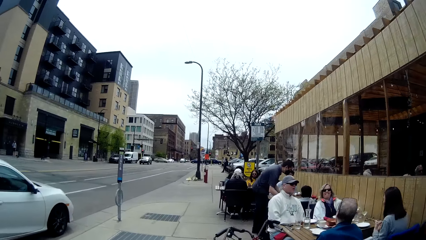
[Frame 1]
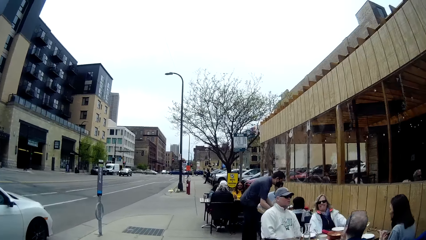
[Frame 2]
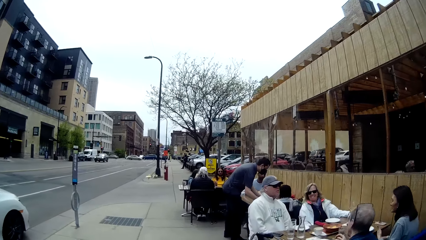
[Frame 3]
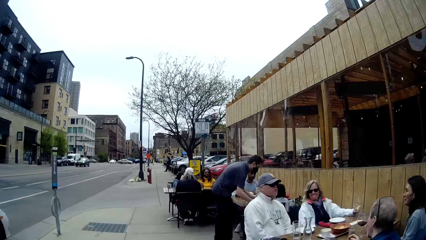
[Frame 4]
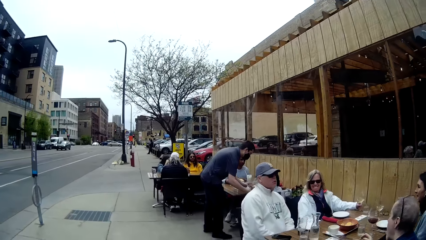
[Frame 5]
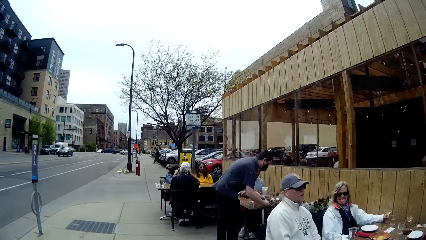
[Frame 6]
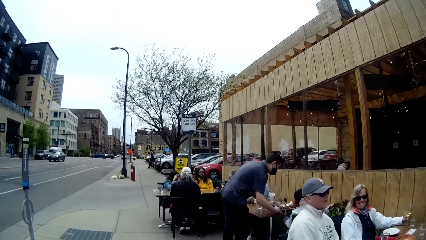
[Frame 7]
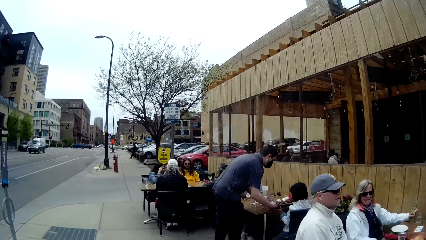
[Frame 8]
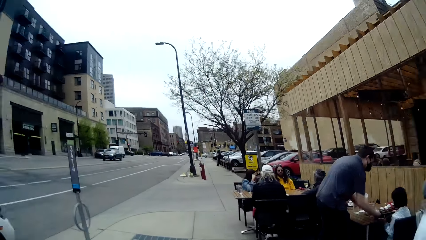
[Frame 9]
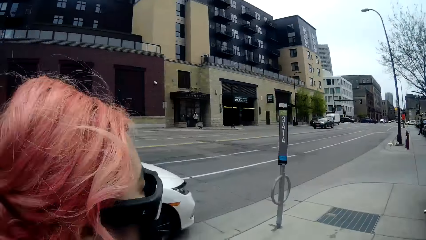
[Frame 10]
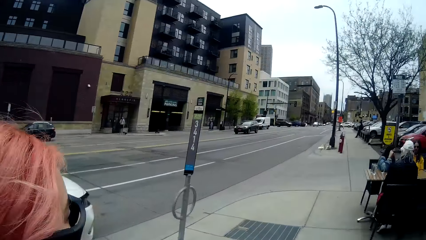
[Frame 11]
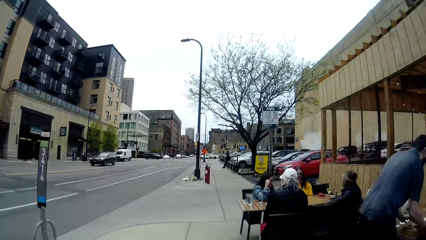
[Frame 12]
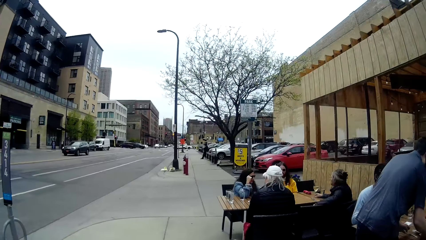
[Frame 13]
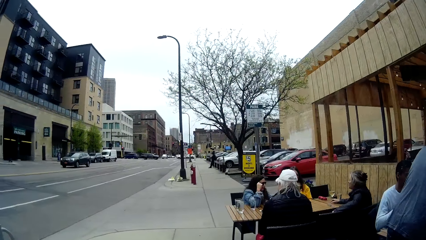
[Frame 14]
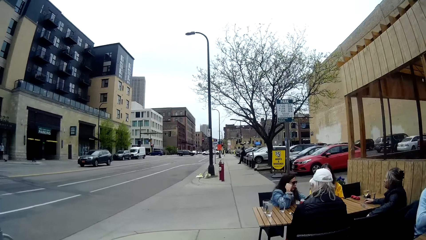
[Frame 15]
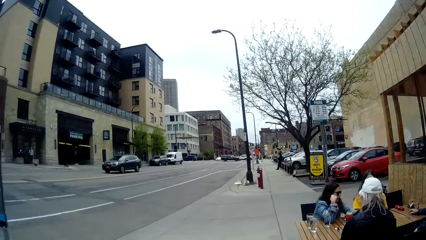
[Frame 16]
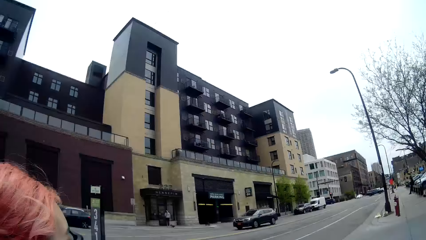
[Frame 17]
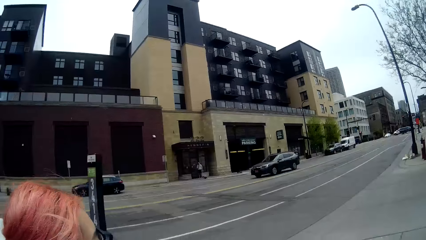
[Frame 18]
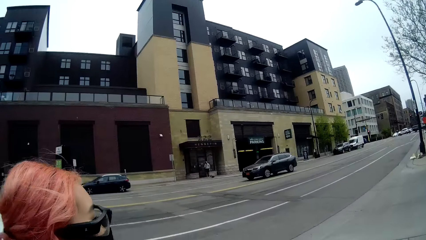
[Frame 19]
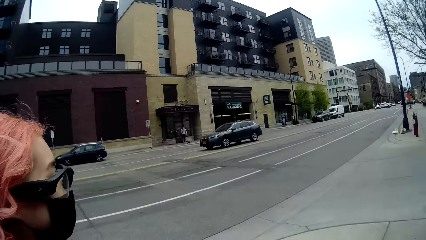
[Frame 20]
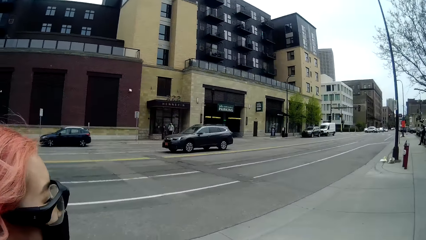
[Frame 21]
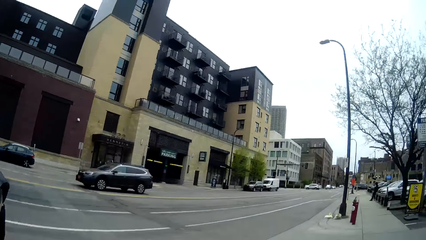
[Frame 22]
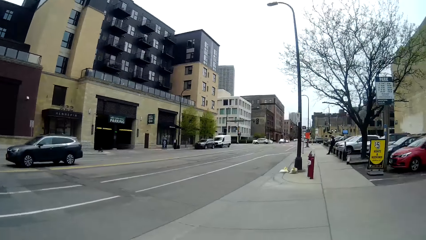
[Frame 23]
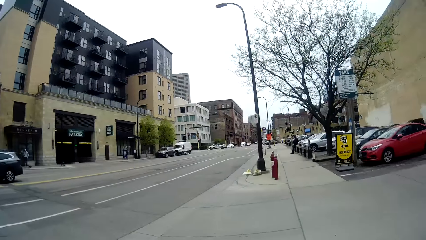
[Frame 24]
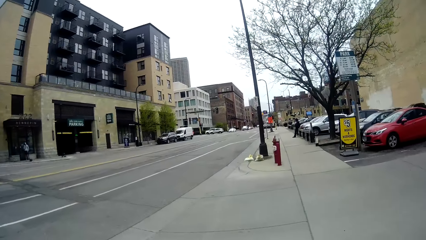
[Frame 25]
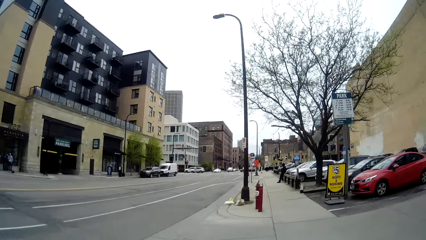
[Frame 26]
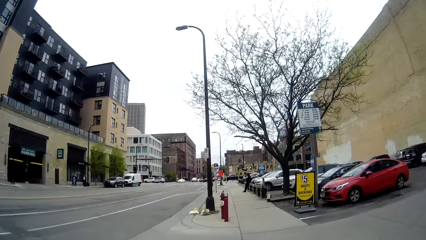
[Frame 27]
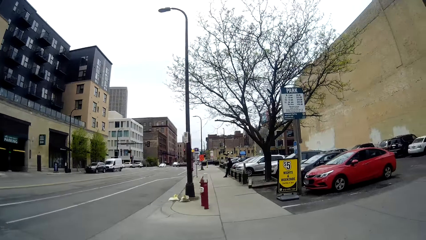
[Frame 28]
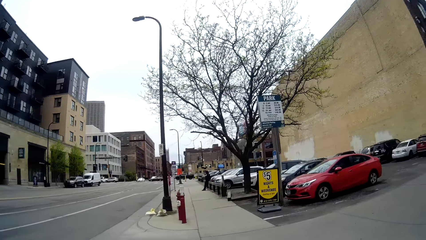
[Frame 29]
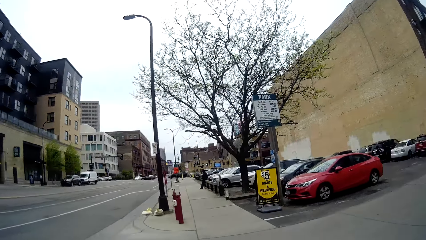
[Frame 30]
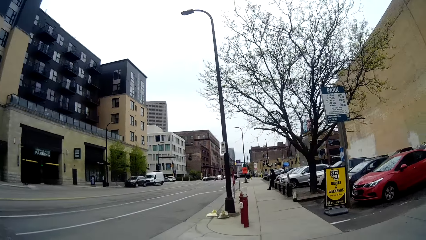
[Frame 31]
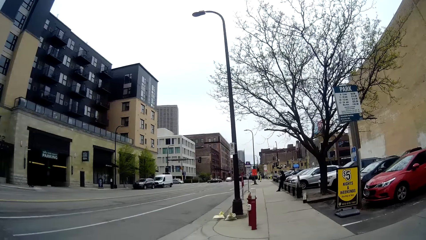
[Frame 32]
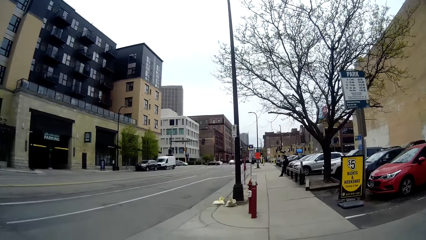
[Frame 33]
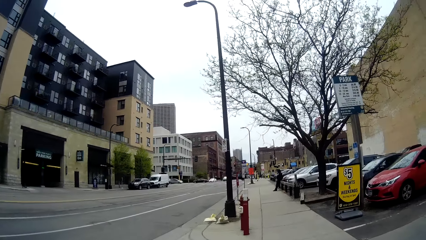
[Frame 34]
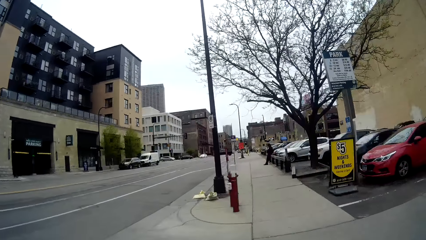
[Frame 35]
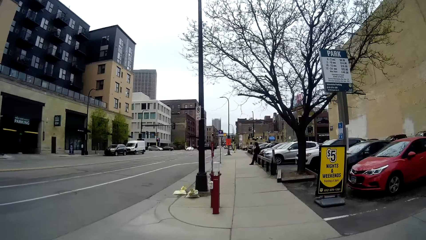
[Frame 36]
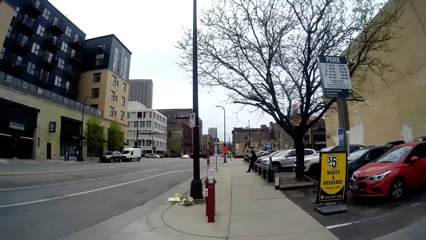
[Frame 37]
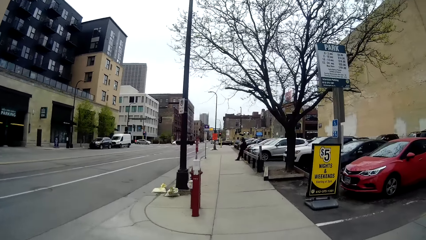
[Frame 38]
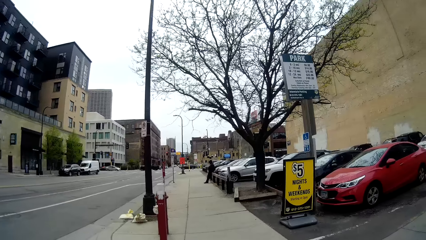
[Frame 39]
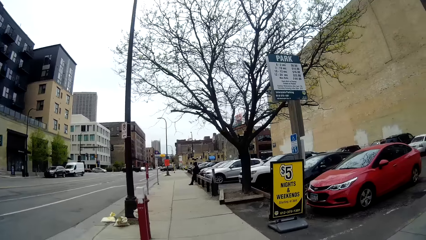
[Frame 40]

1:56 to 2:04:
The camera wearer interacts with the woman.

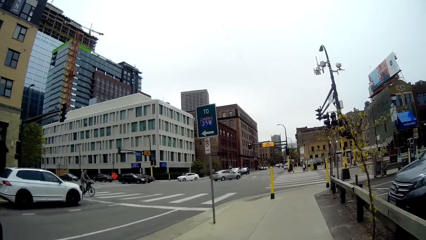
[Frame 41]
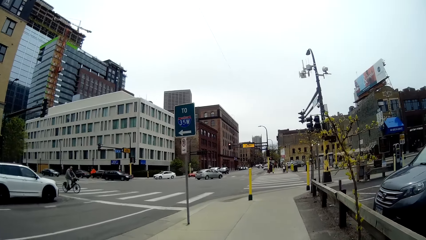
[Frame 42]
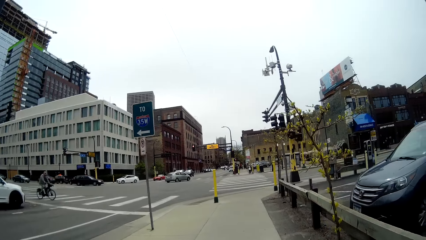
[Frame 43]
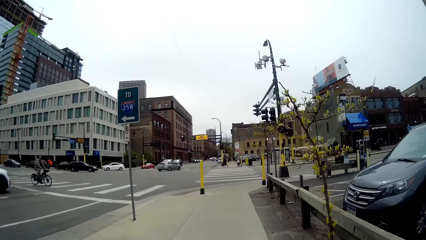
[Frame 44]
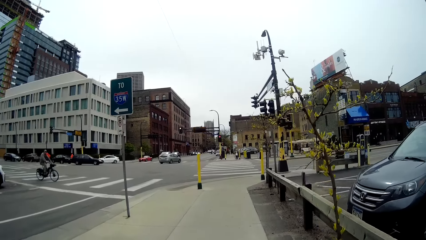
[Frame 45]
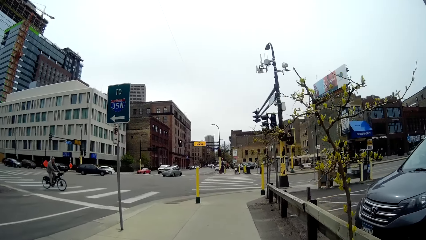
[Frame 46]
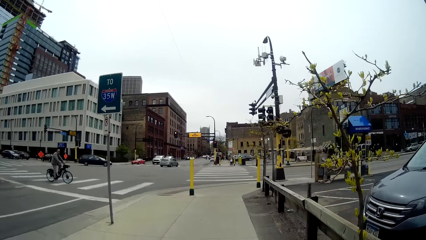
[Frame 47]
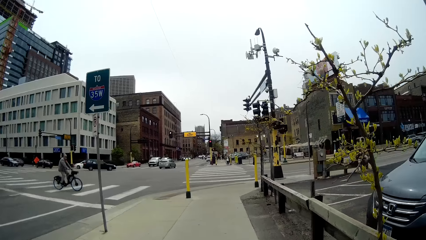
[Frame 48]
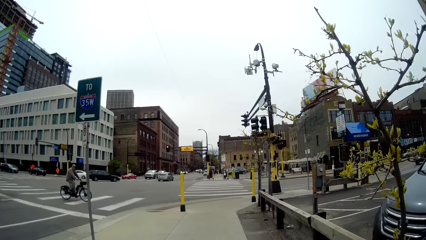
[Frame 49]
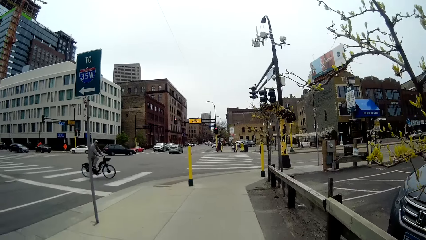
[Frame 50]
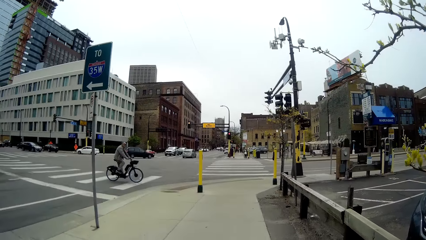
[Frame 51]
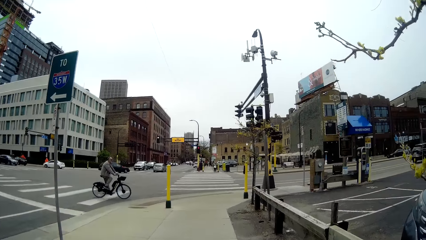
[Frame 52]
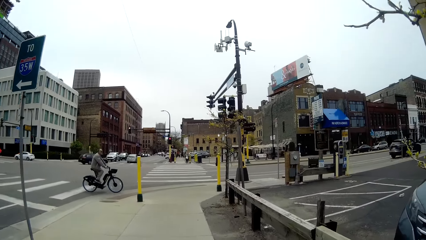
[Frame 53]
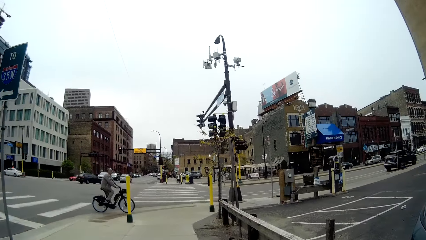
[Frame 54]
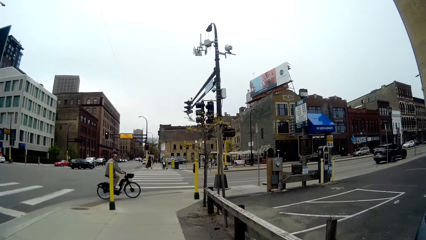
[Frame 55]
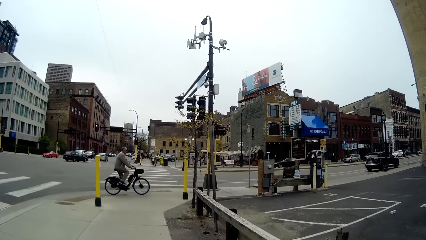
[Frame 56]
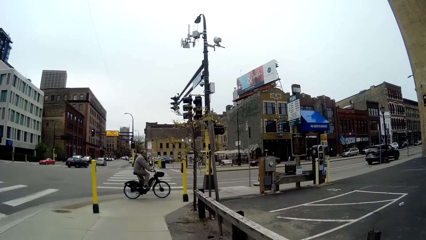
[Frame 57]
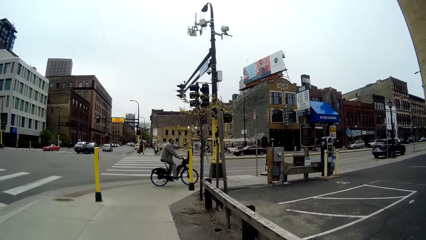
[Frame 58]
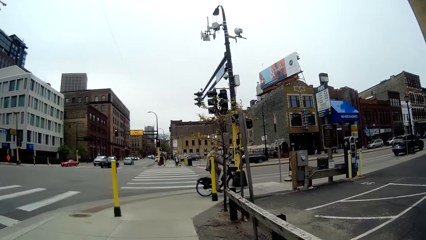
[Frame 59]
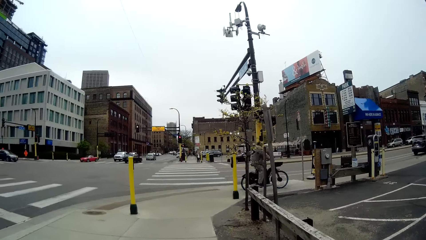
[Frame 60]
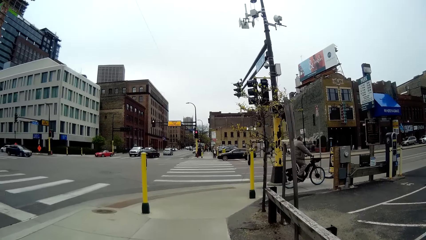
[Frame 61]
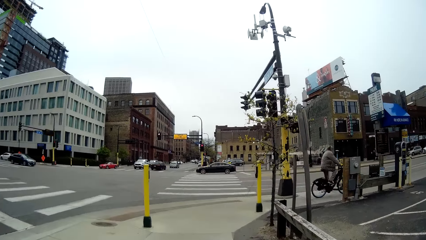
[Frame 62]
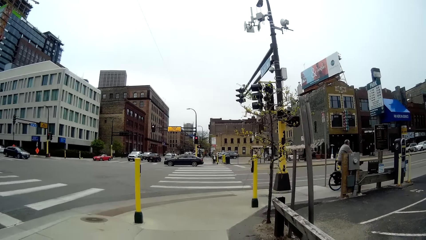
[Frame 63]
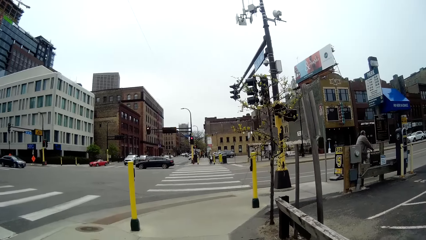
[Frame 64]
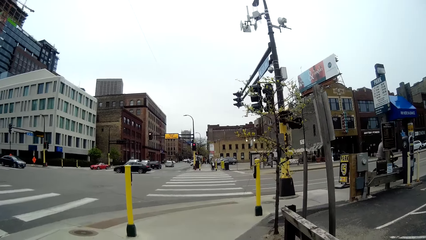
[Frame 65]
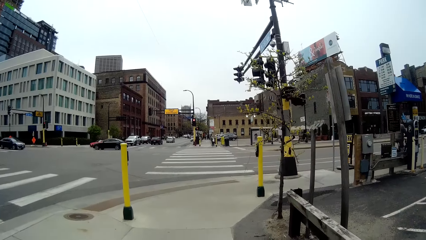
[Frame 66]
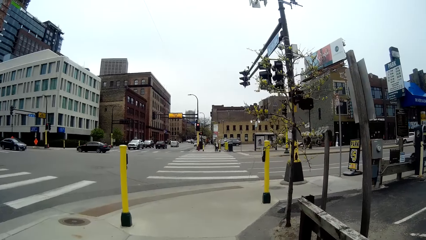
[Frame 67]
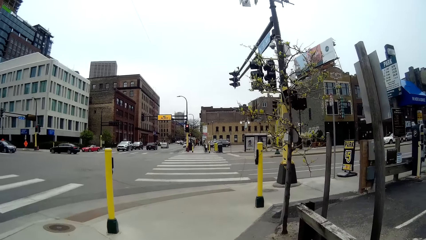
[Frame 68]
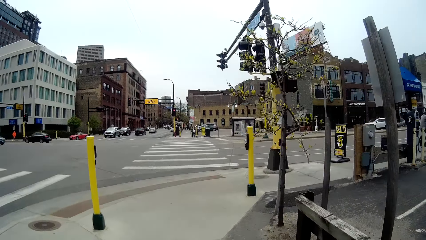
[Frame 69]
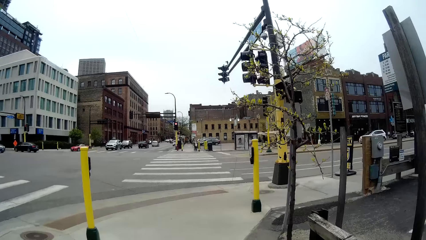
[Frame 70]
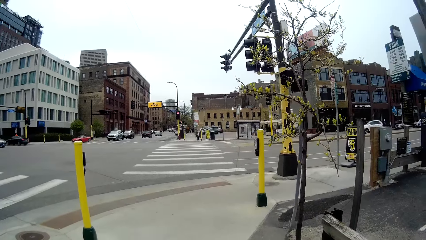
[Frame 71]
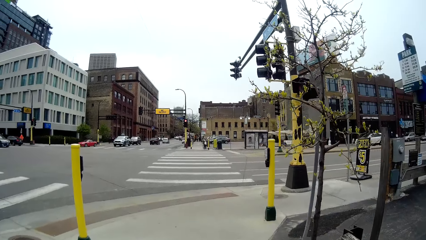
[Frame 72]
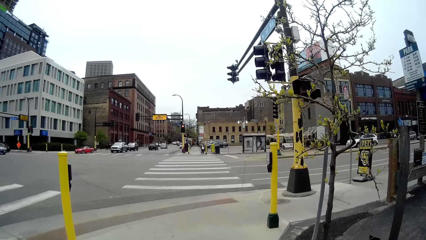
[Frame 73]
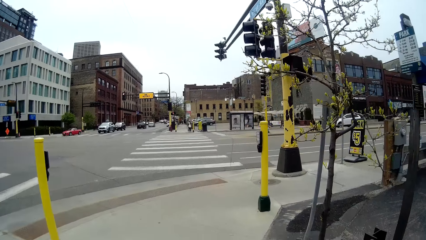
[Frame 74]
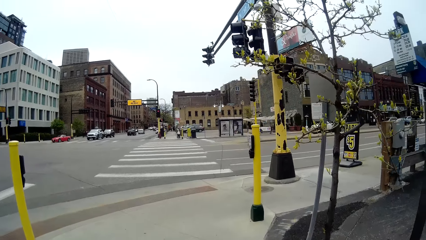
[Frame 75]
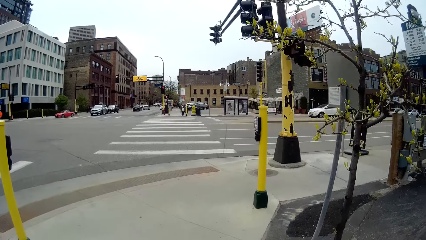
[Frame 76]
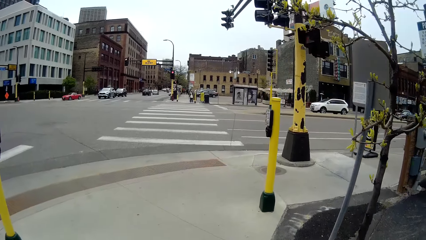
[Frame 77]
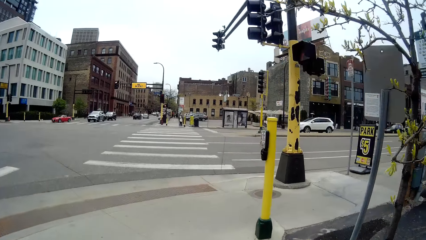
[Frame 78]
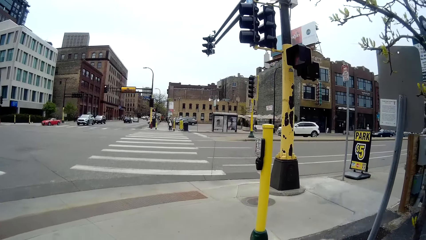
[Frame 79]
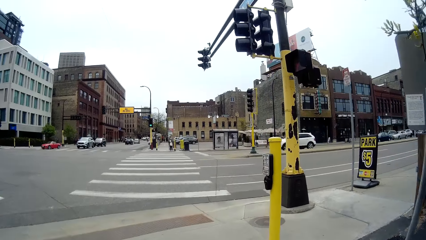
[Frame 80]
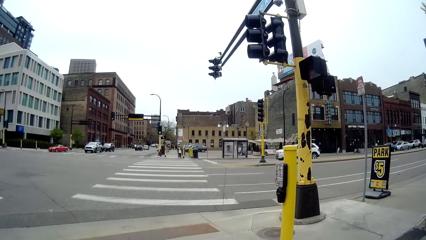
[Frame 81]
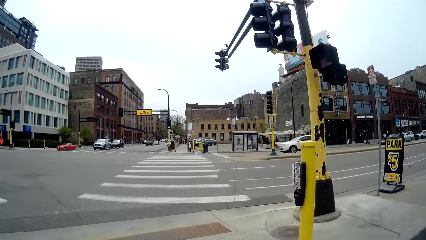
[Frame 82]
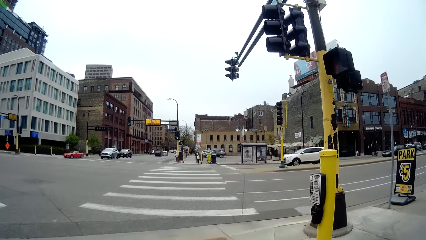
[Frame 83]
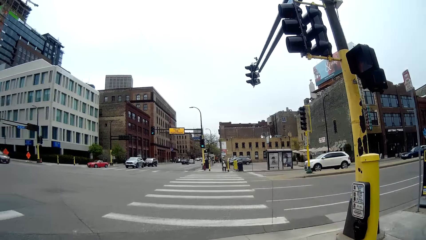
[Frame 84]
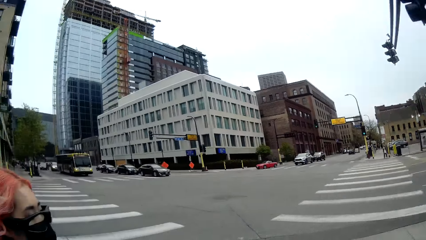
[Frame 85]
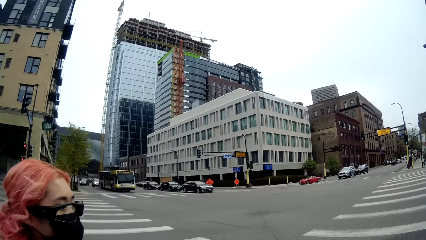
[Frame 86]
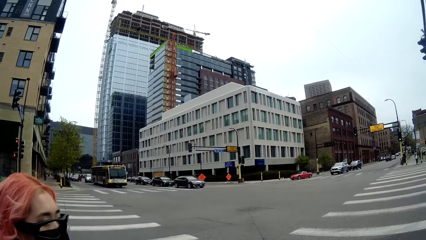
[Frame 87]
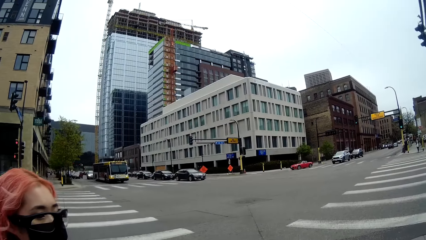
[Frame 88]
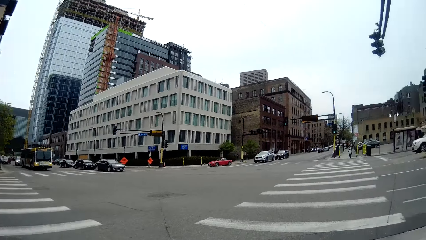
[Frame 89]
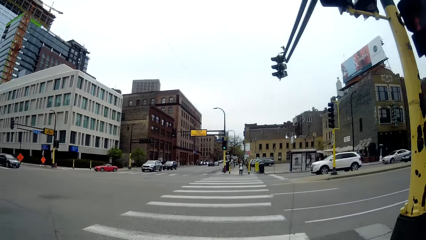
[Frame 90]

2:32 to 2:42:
A man rides past the camera wearer.
